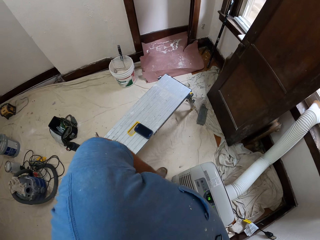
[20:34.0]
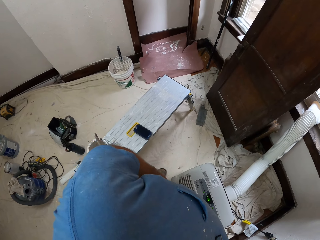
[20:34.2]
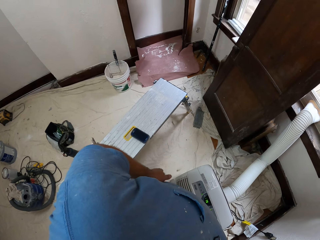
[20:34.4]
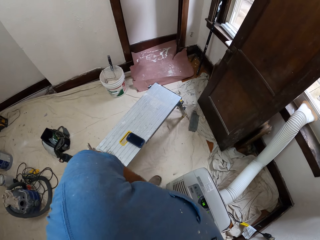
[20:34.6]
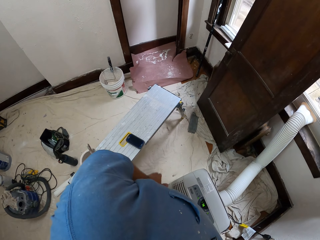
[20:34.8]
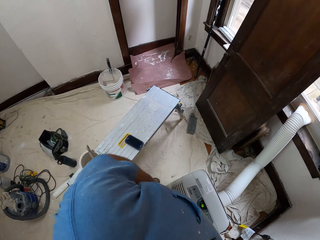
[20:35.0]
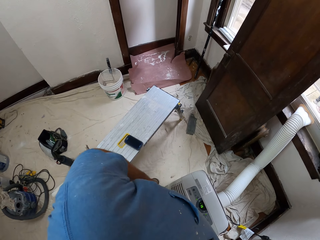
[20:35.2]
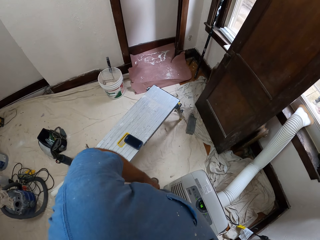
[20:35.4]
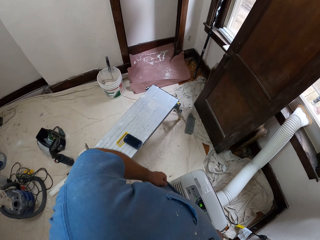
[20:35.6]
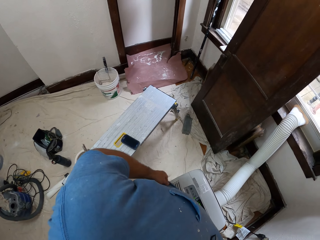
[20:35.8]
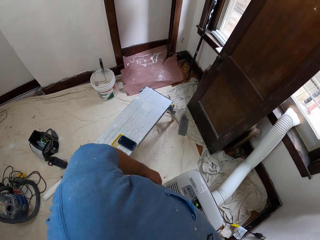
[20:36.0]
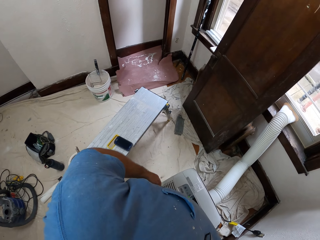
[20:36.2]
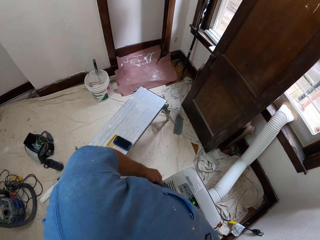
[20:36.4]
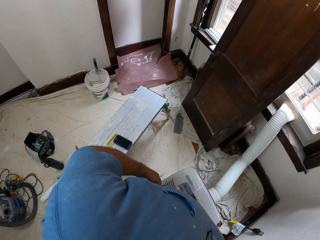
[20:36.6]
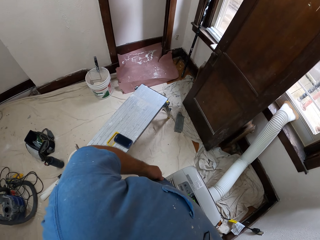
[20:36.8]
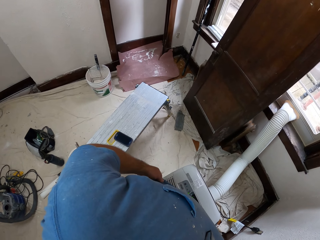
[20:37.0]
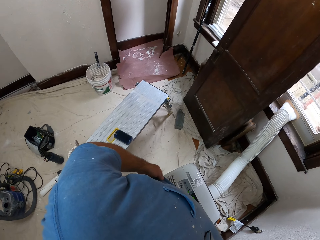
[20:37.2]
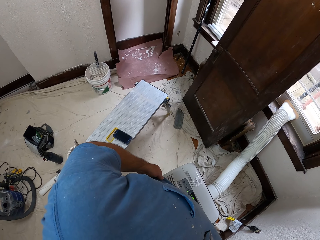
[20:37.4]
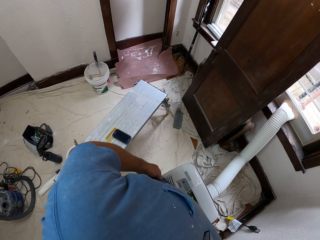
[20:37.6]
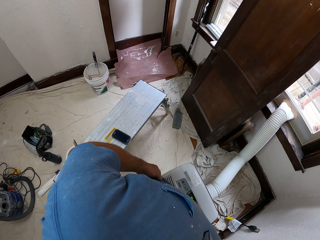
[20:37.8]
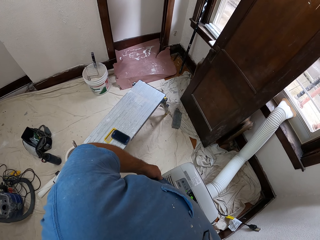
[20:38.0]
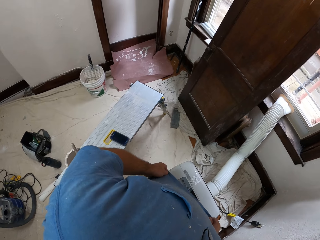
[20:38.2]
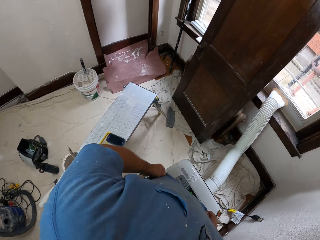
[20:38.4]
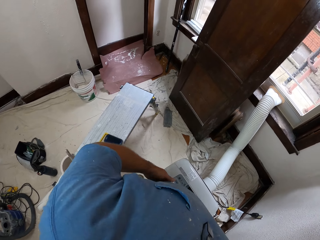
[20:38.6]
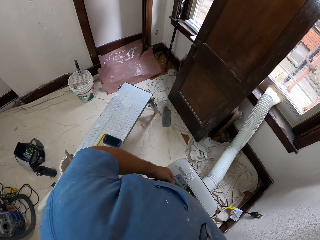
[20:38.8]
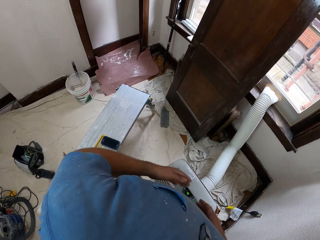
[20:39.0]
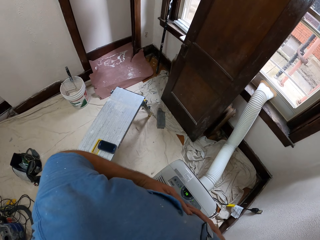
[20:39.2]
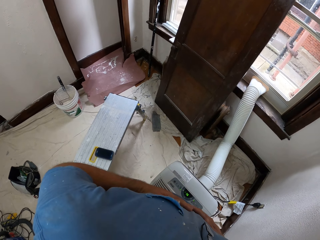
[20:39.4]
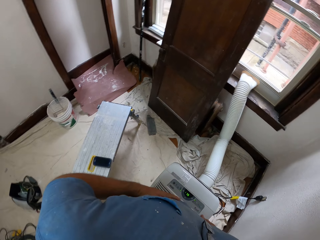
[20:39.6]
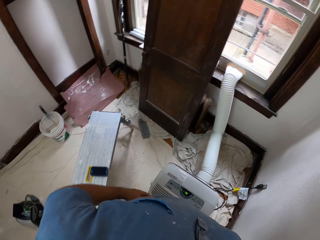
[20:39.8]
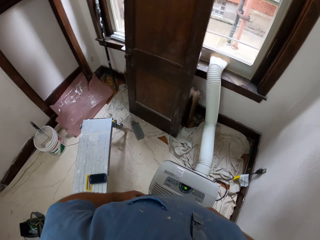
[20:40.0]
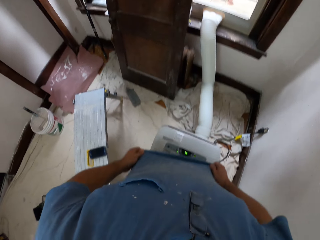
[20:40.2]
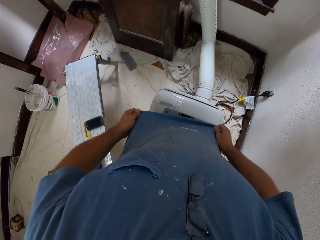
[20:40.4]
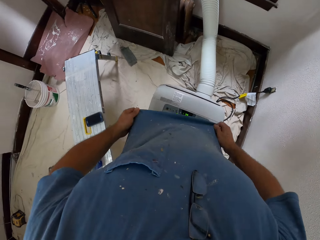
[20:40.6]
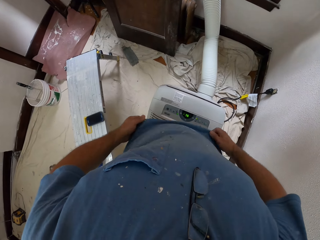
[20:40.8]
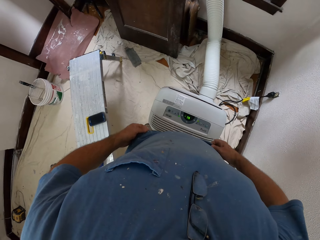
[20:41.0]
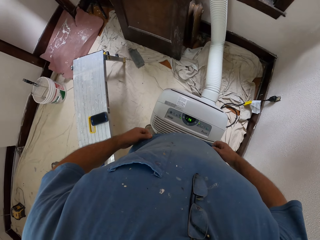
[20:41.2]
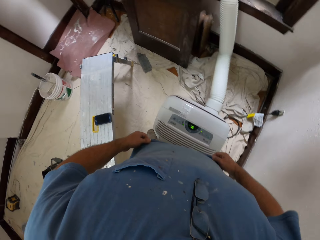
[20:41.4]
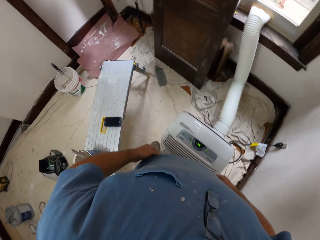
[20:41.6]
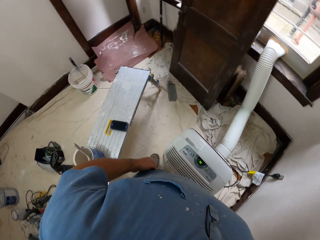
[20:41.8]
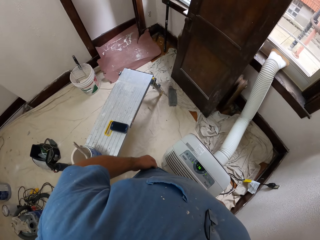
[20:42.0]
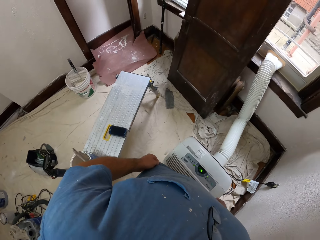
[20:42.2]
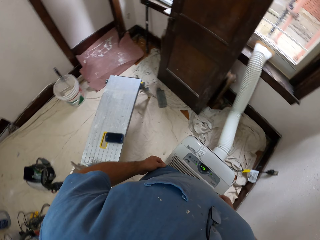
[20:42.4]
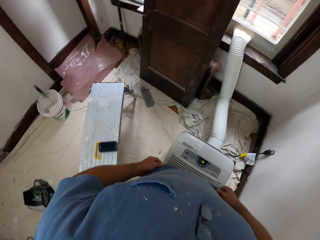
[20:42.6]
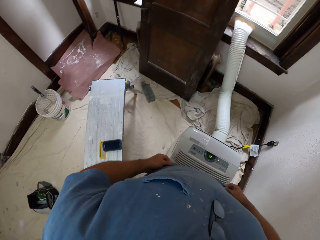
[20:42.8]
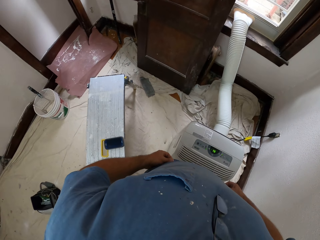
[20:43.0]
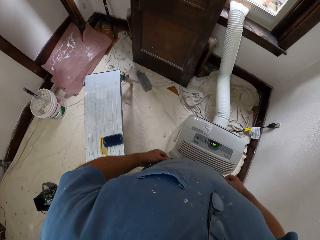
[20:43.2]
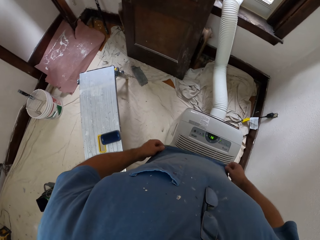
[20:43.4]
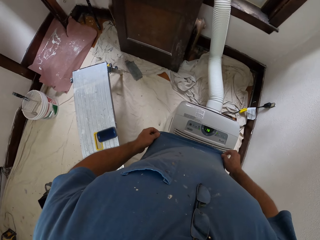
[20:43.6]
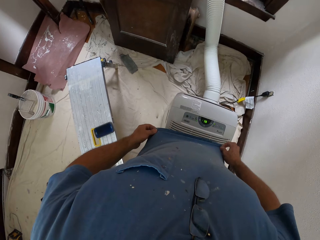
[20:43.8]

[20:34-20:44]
The camera wearer taps his left thigh with his left hand. He raises his shirt over the air-cooler with his hands. He wipes both hands over his chest. He raises the shirt over the air-cooler with his hands.

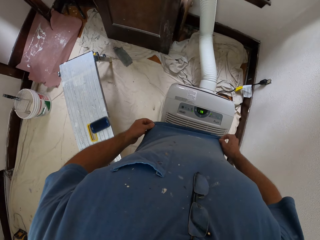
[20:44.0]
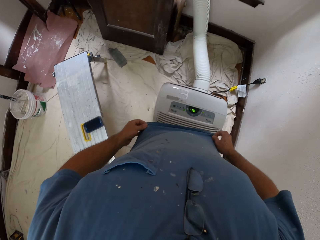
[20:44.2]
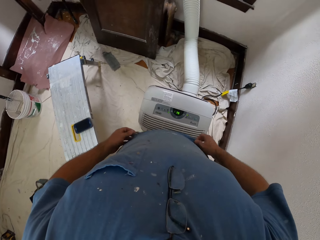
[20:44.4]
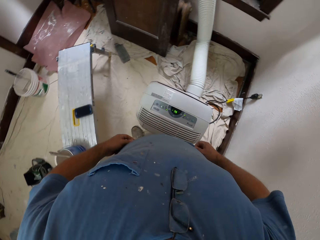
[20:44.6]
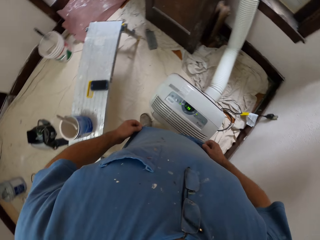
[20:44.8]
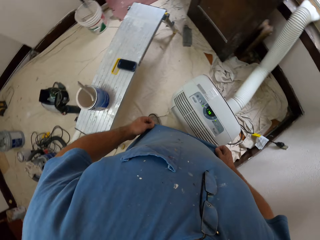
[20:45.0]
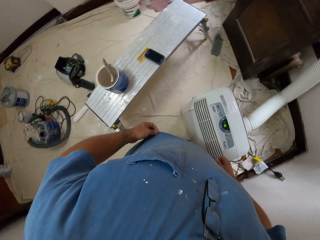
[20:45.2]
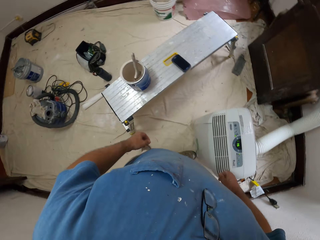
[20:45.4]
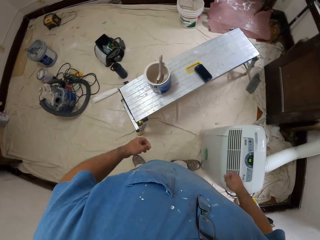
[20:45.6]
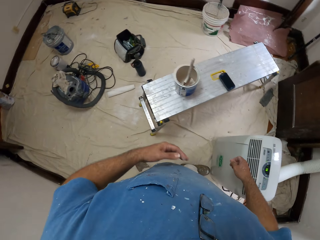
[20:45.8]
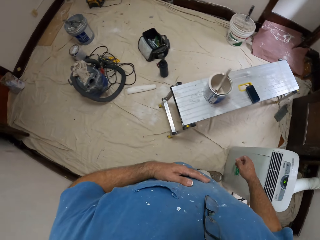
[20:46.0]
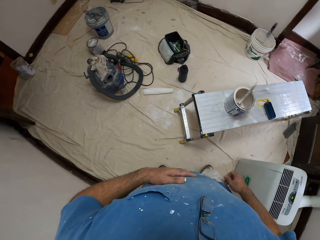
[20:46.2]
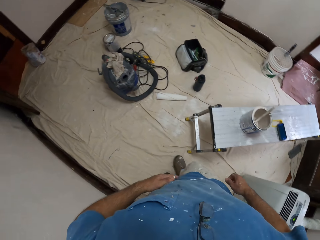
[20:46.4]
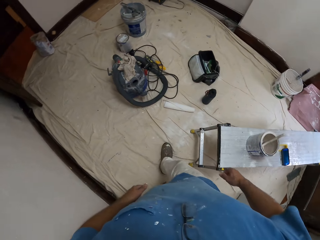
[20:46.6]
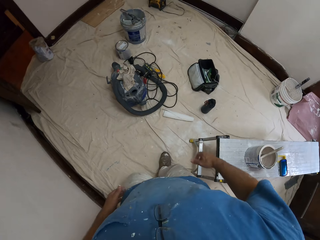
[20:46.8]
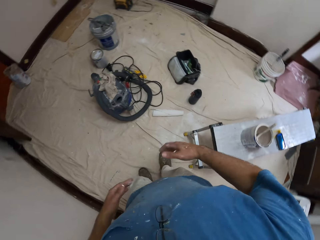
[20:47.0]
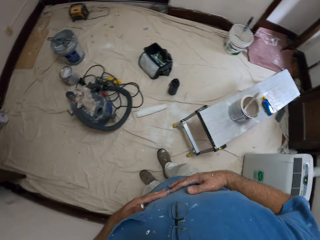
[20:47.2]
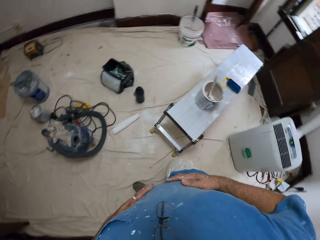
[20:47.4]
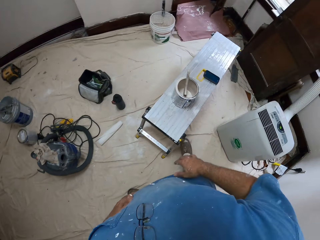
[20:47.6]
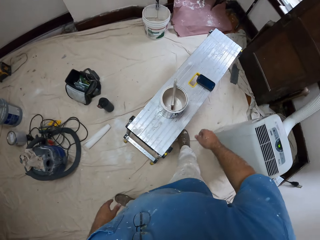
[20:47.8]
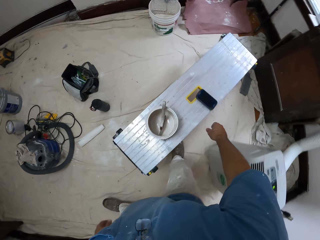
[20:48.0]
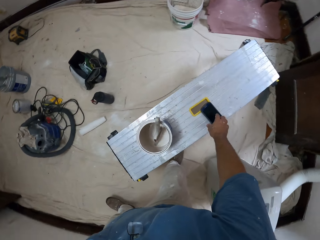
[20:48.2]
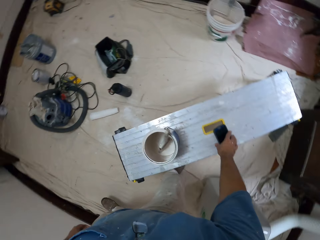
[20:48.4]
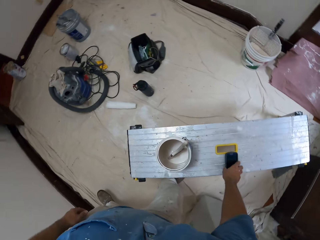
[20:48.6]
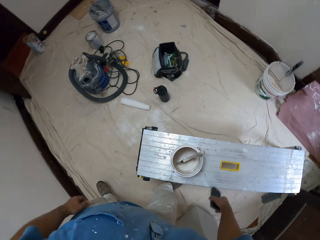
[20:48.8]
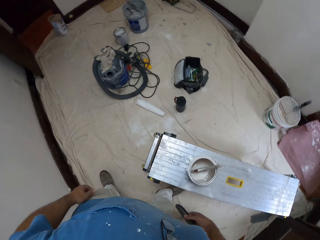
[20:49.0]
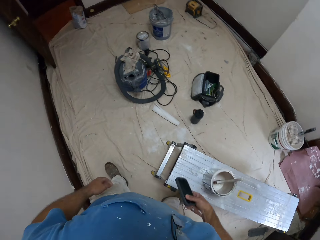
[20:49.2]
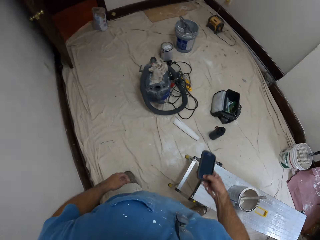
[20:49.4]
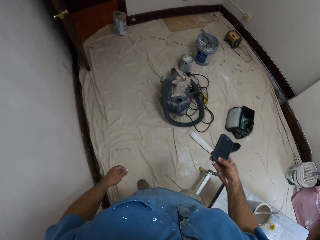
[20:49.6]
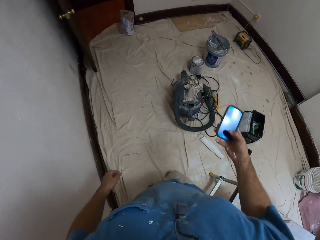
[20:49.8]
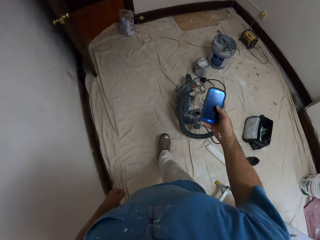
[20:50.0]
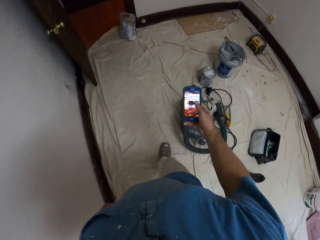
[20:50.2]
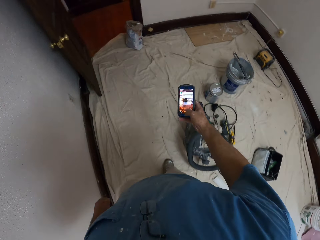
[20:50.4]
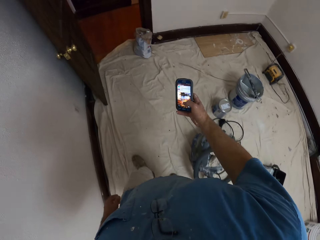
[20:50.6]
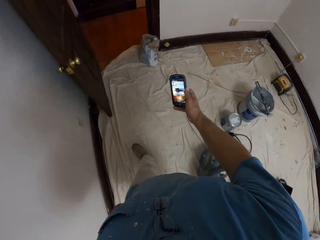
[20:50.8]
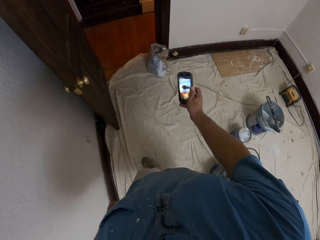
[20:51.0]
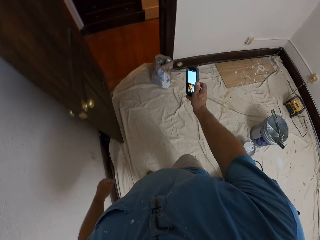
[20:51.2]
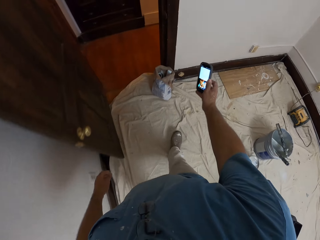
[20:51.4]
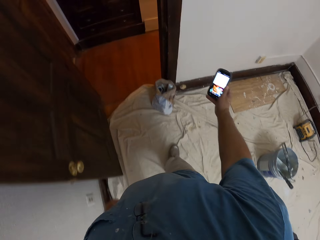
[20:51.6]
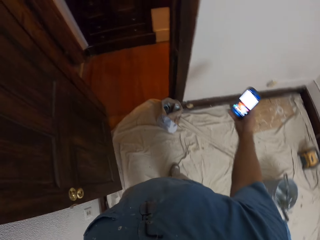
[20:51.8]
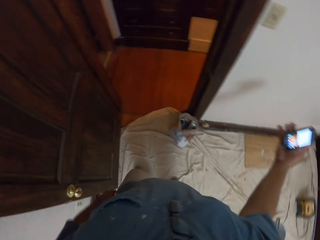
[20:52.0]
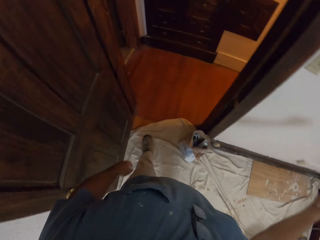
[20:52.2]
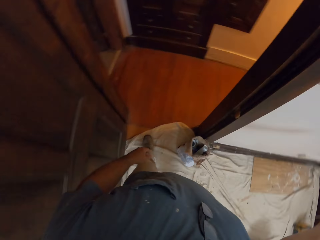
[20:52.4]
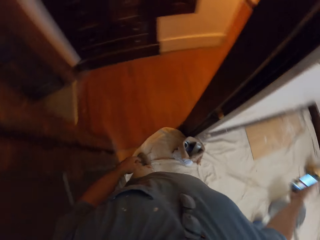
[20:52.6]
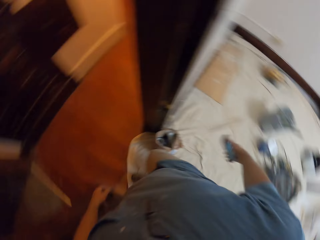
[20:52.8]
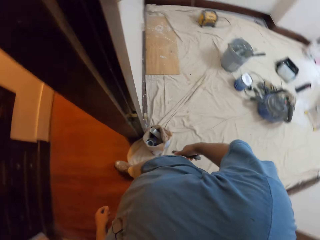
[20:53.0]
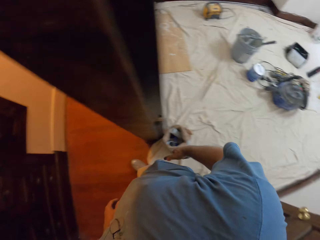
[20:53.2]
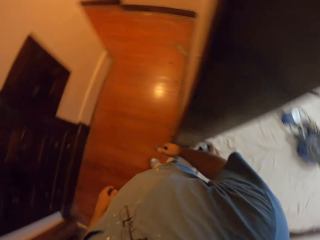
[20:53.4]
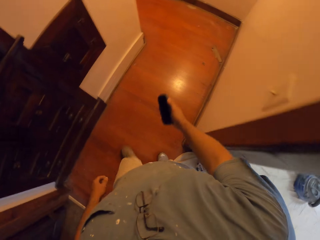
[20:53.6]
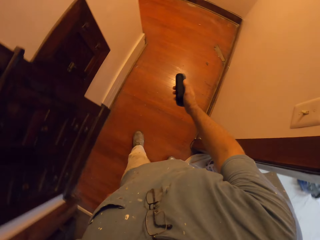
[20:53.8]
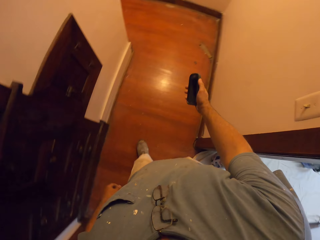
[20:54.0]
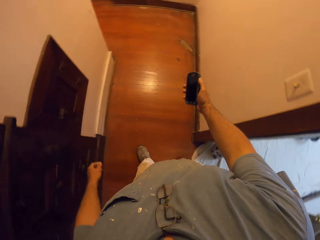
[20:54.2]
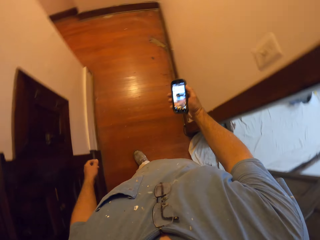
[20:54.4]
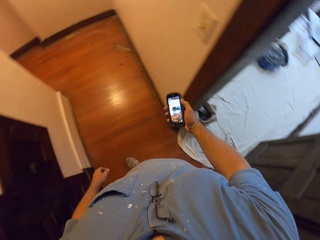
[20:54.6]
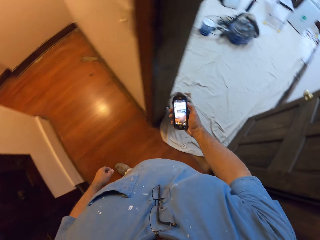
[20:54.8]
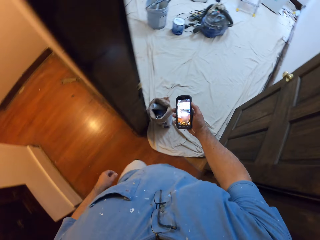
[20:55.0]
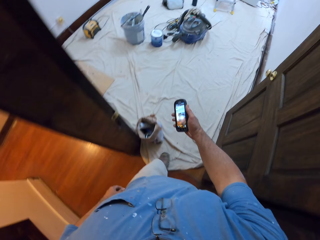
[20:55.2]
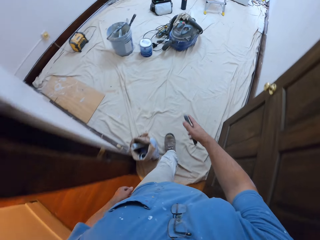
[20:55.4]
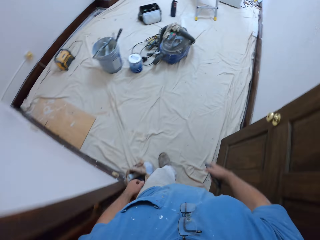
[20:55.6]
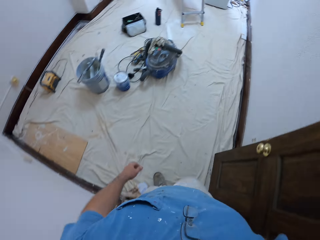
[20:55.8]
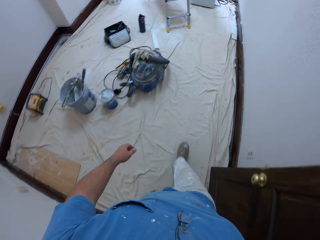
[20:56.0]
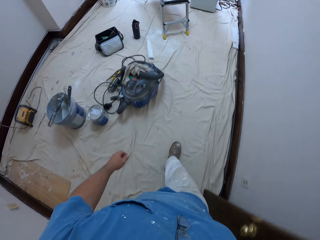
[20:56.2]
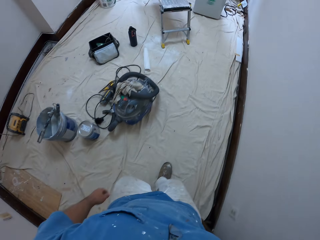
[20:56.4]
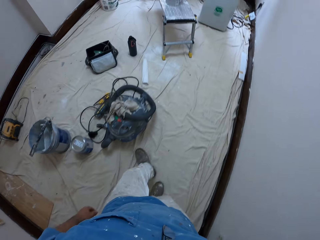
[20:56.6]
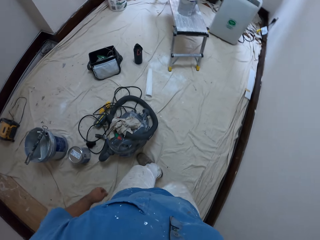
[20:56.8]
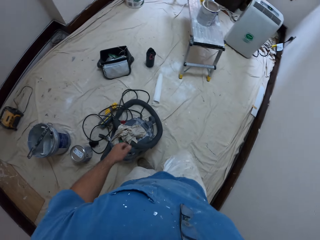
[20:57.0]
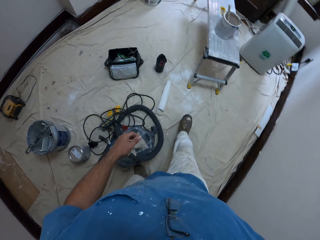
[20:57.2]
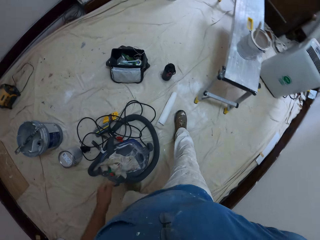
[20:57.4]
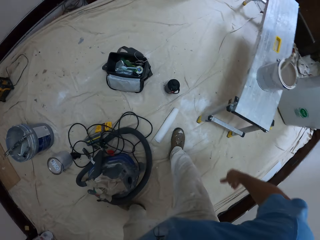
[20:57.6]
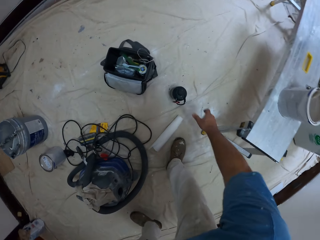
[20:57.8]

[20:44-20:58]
The camera wearer walks to the corridor. He wipes his left hand over his chest. He walks around a room. He wipes both hands over his chest. He picks up a mobile phone from a table. He walks around the room. He operates his phone. He walks around the room. He raises his phone and drops his phone. He operates his phone. He walks towards his water bottle. He walks around the room.
